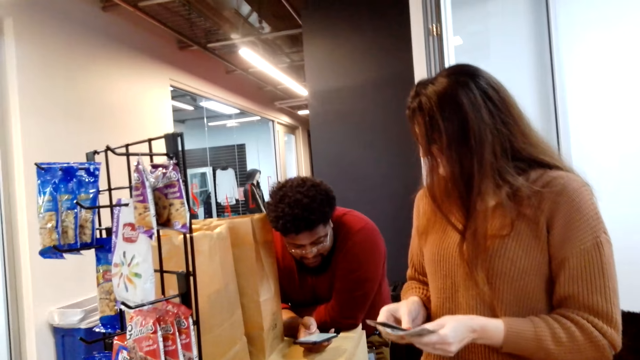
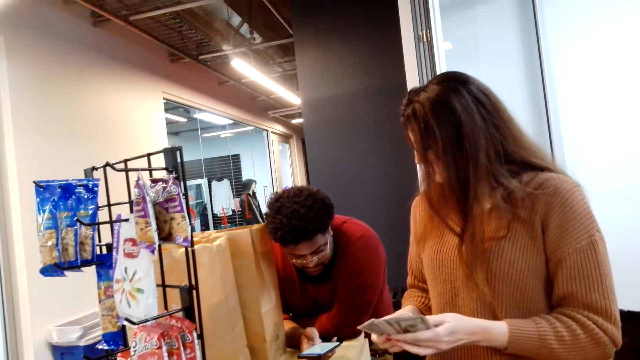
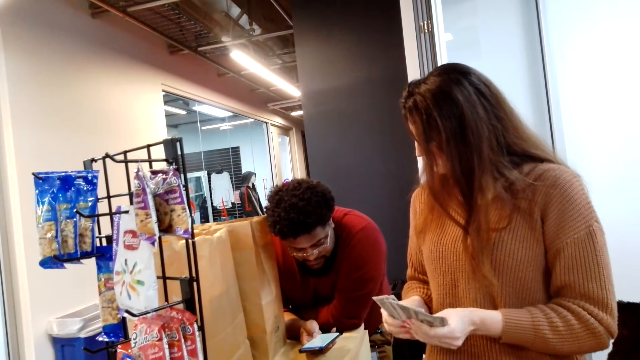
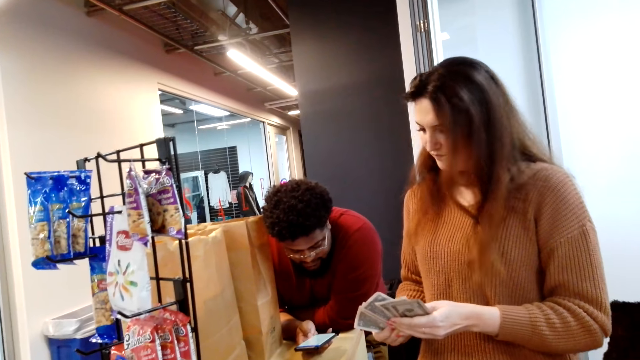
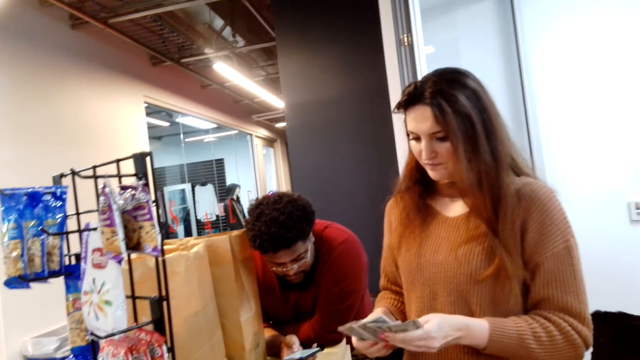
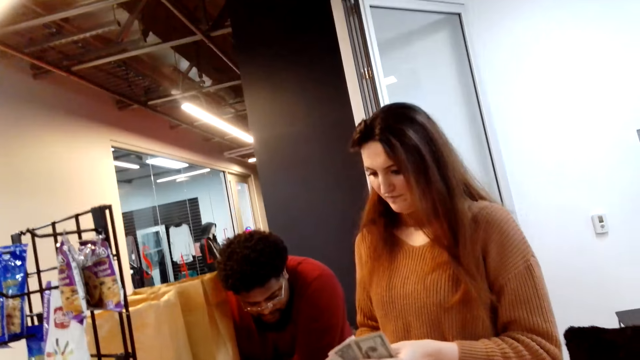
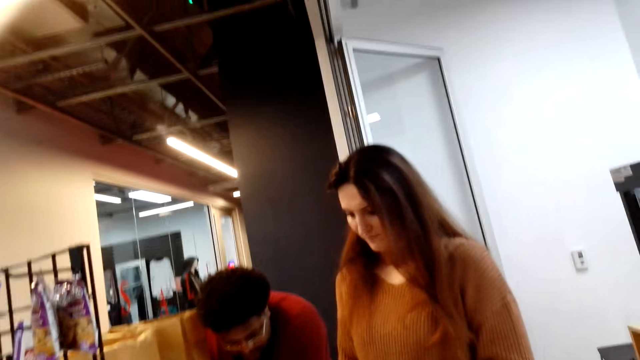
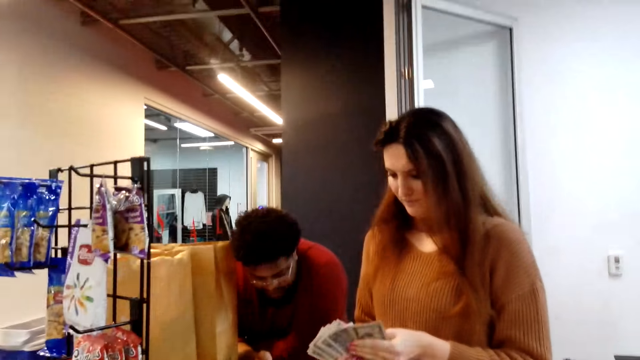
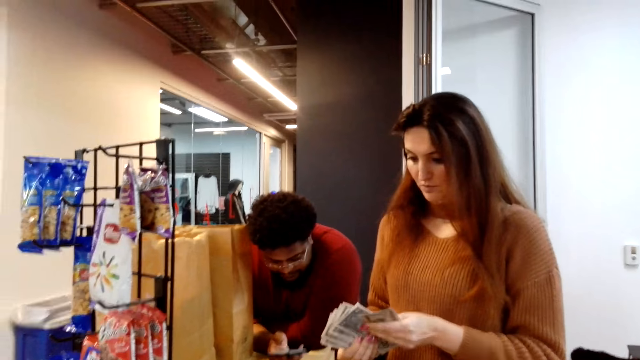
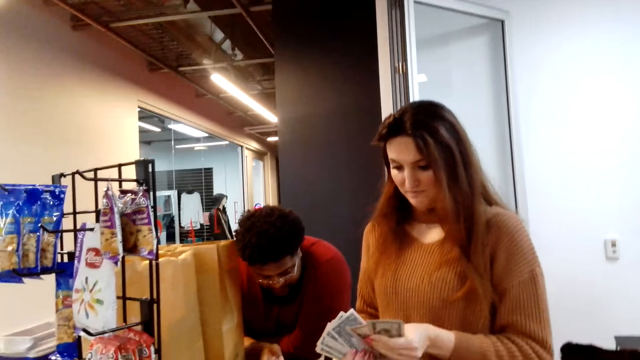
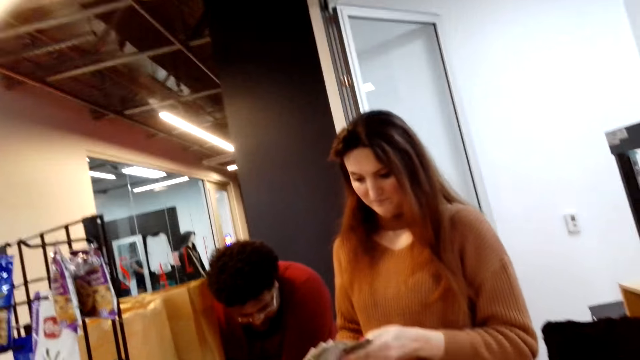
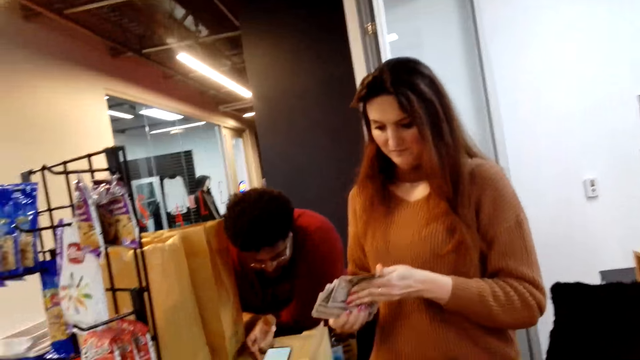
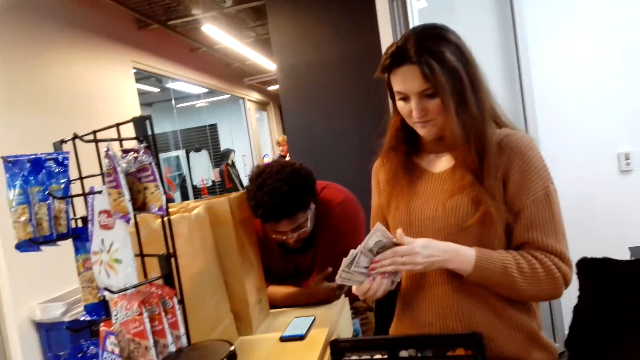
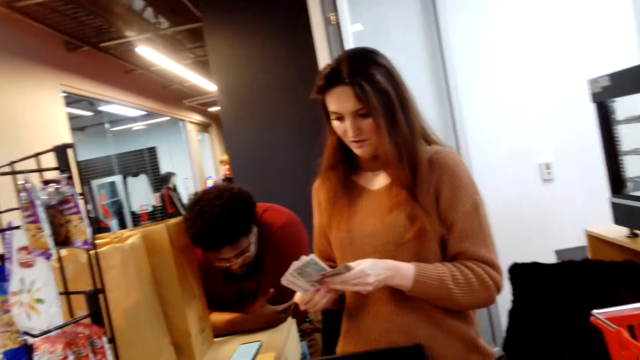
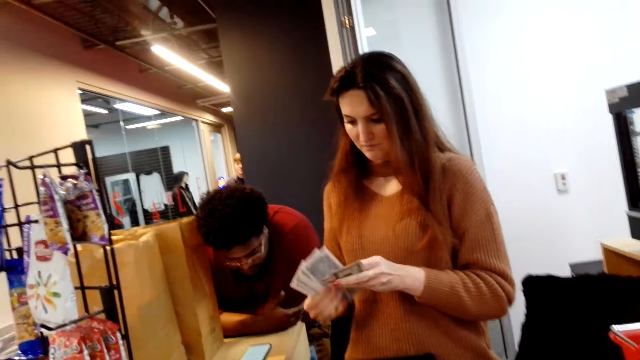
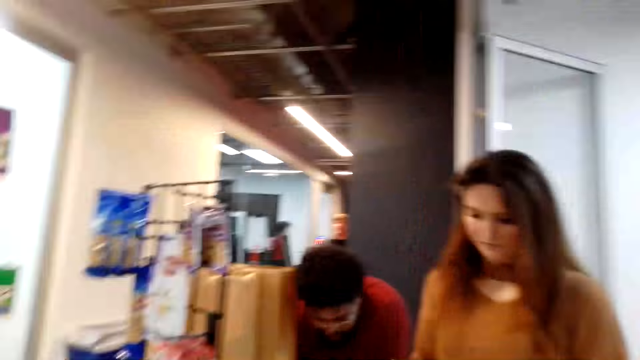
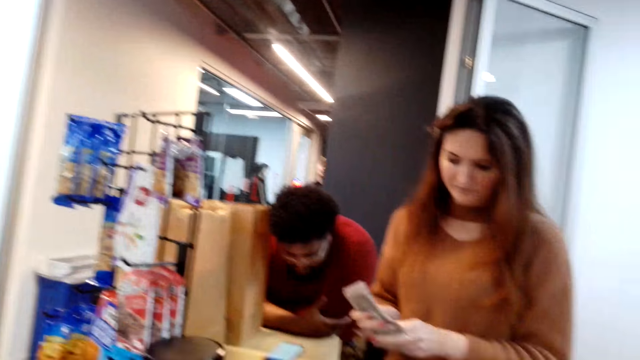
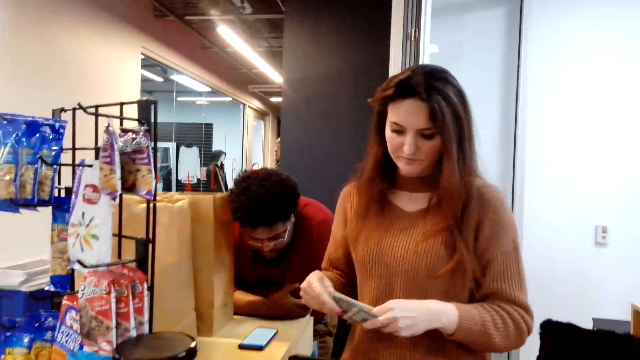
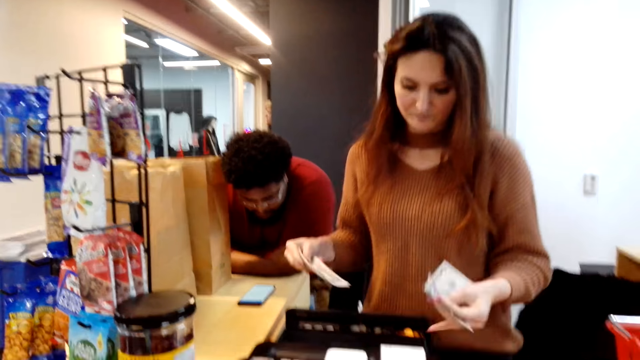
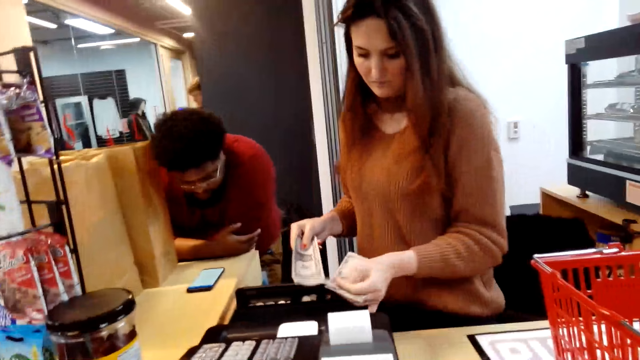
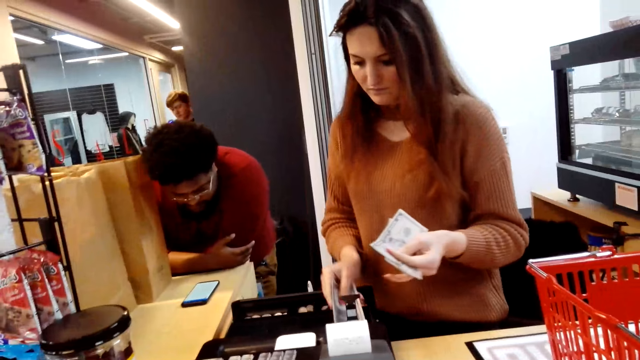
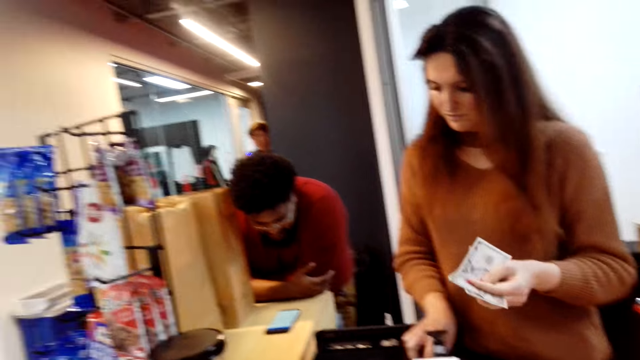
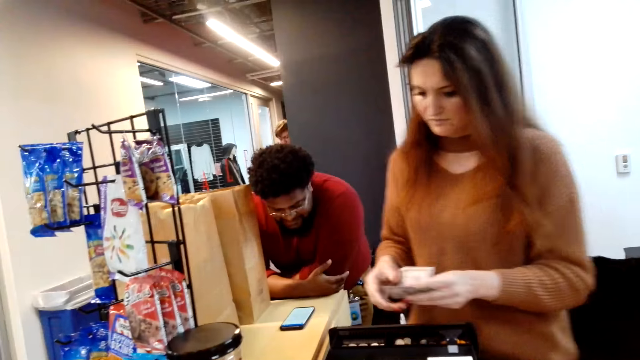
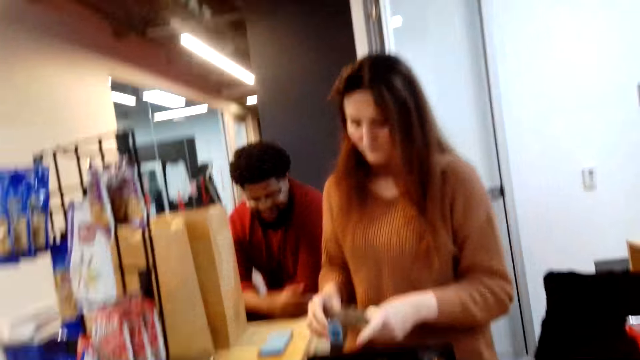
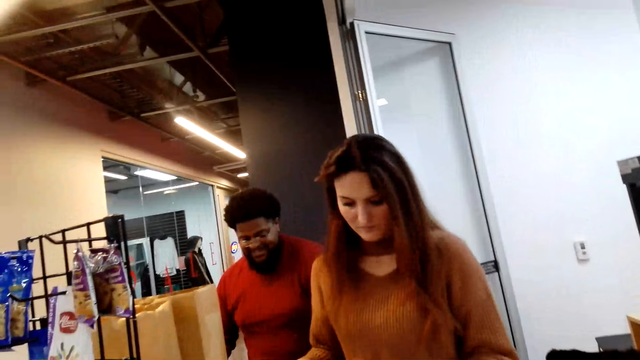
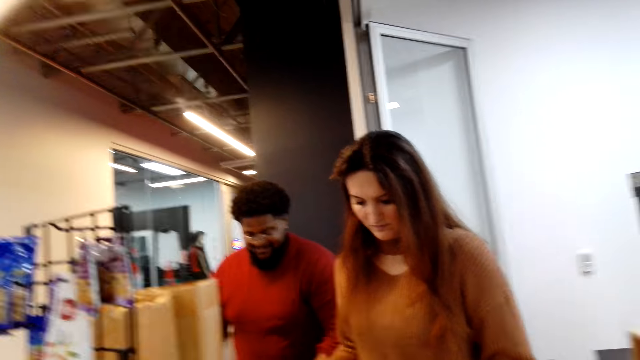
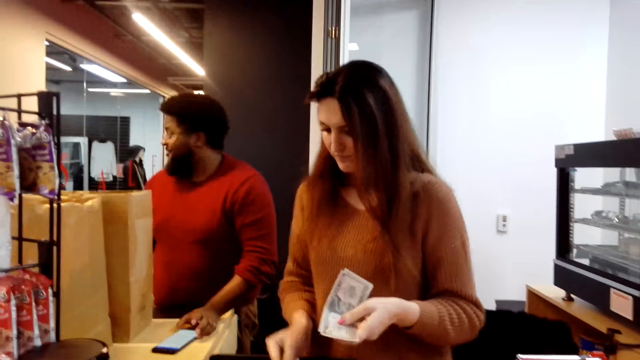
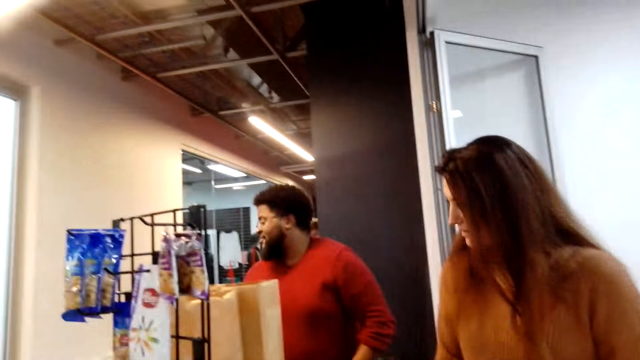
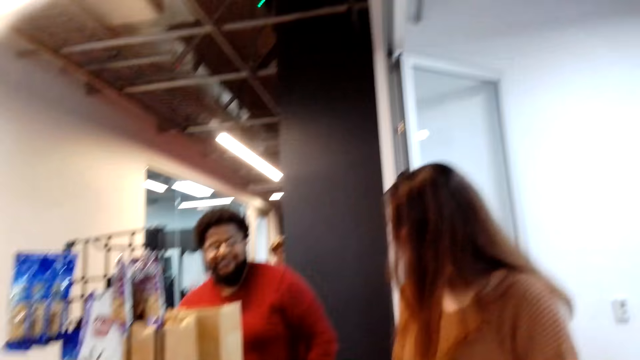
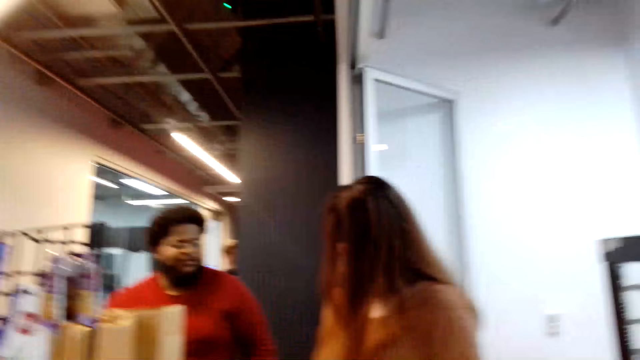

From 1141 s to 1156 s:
Someone converses with a man. The man puts the phone on the counter. A cashier puts the money in the billing machine compartment. The camera wearer puts the cash in the billing machine. The cashier holds the money. The man stands up.

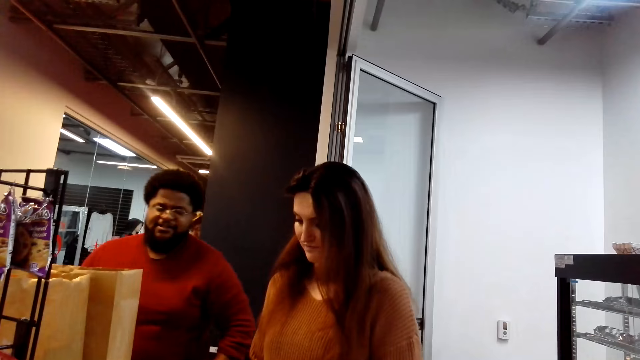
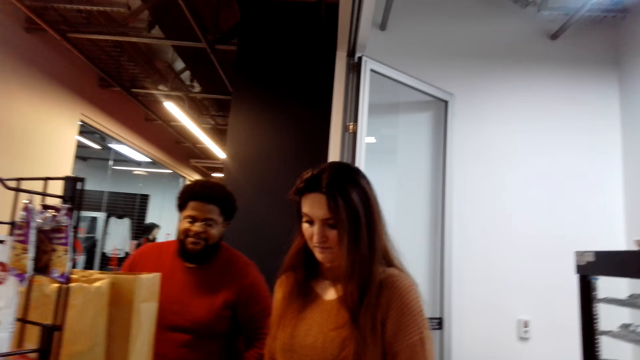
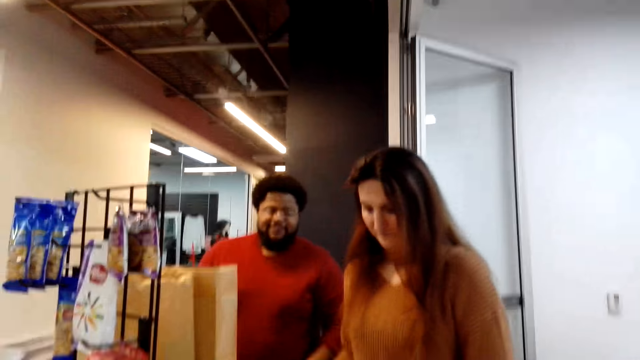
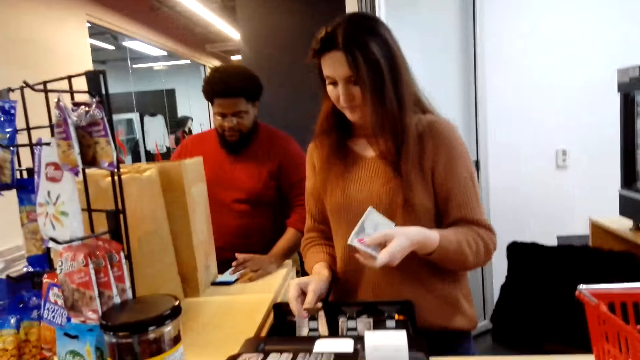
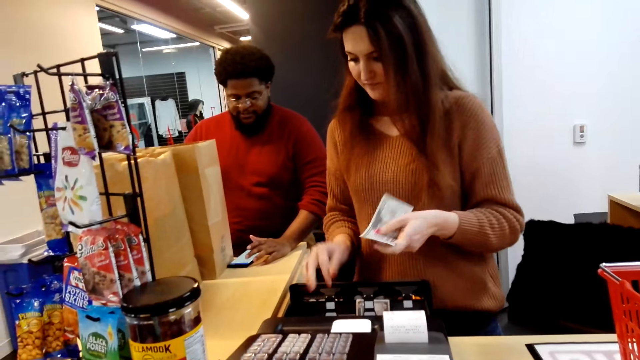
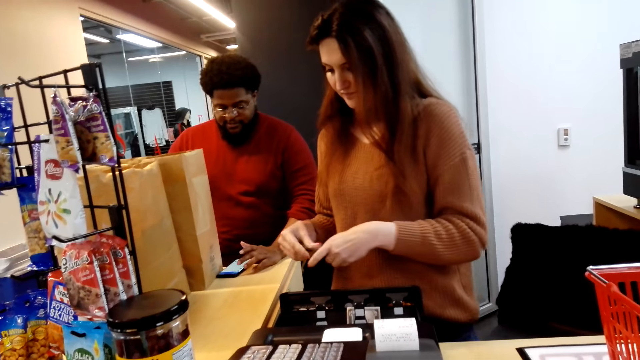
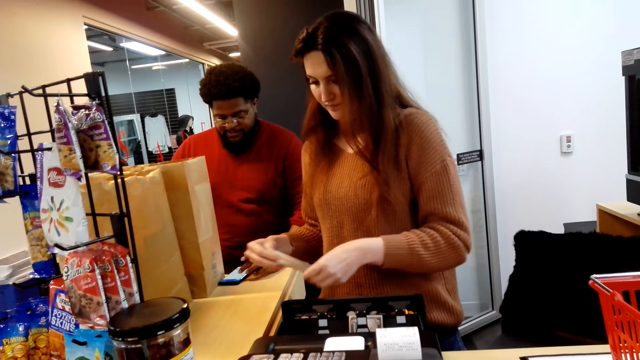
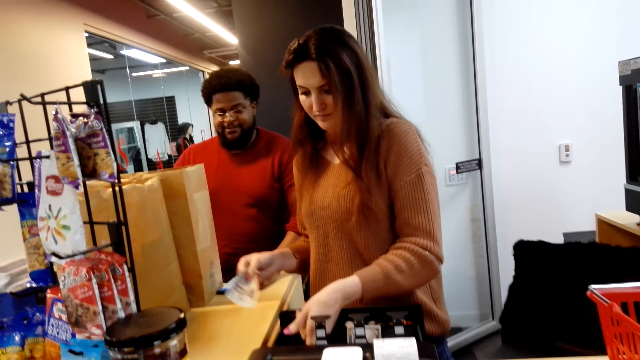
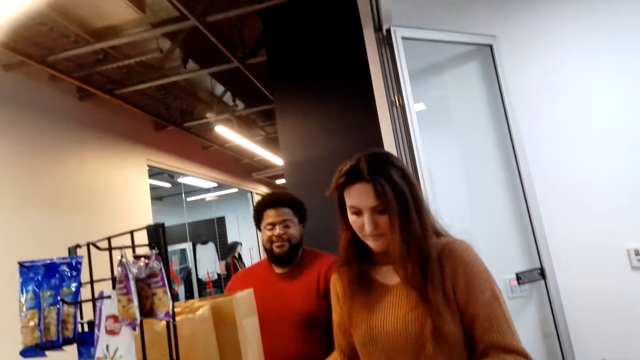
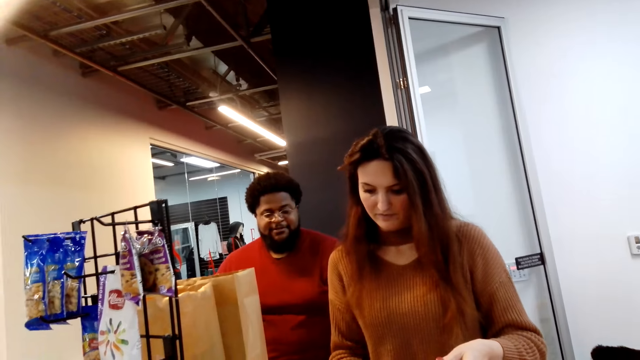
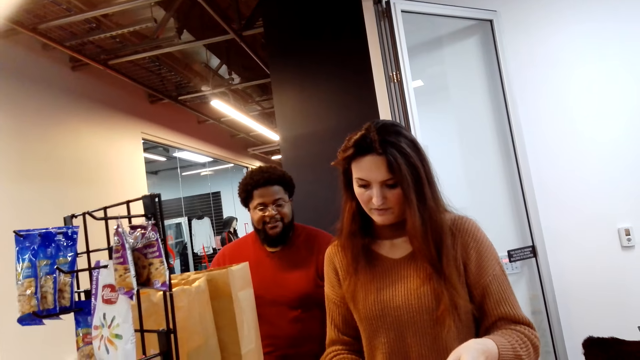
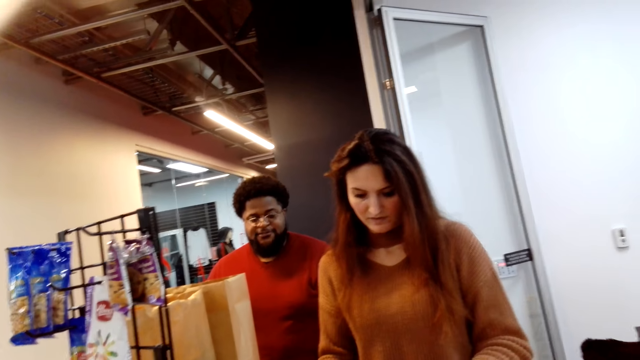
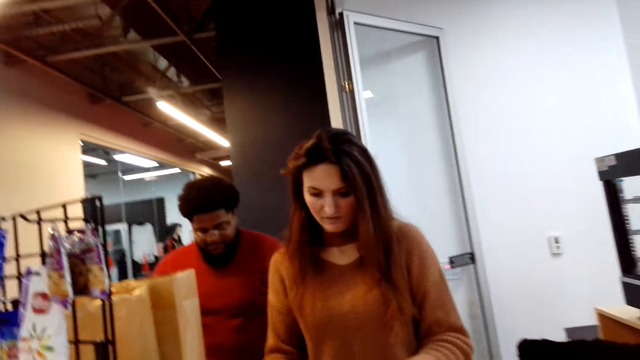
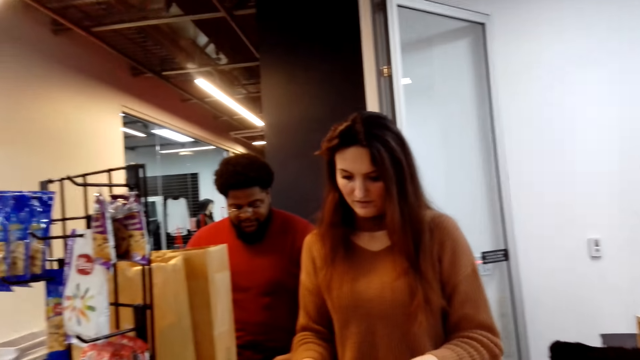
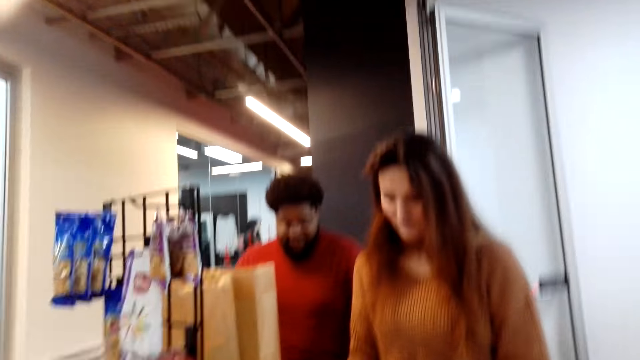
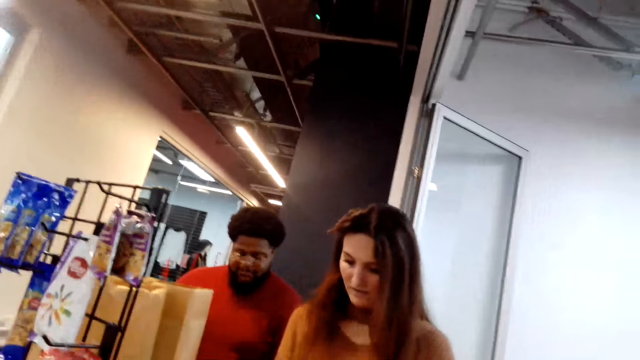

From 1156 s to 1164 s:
A cashier puts the money in the billing machine compartment. A man swipes on his phone's screen. The cashier holds the money.
